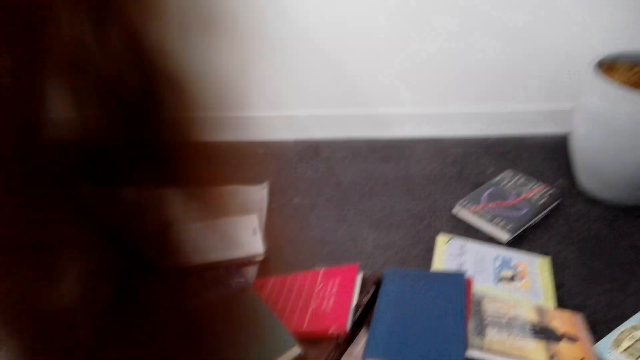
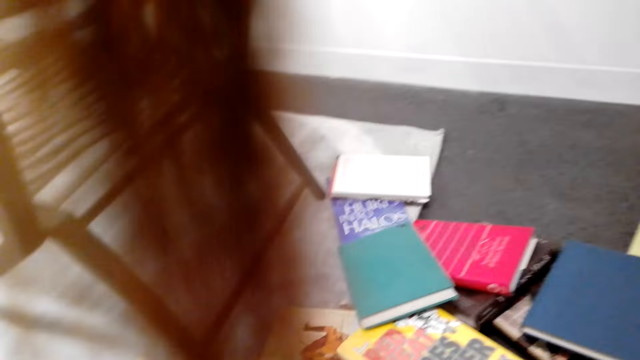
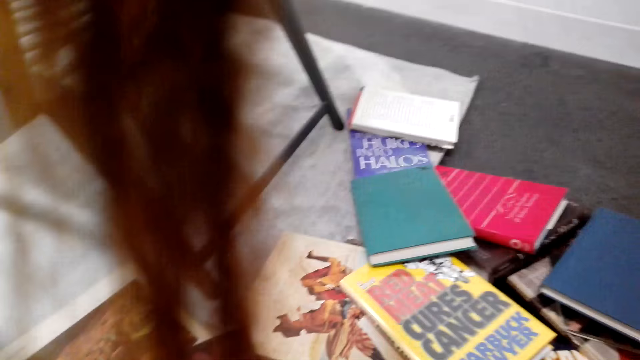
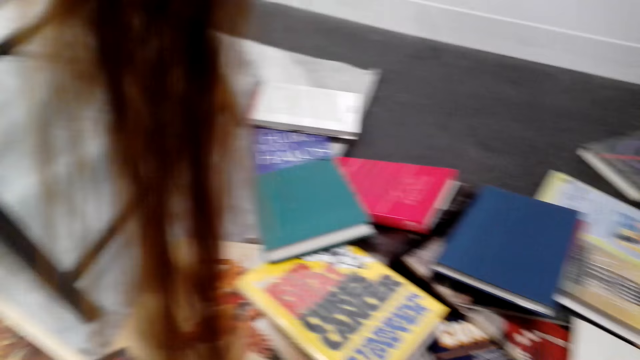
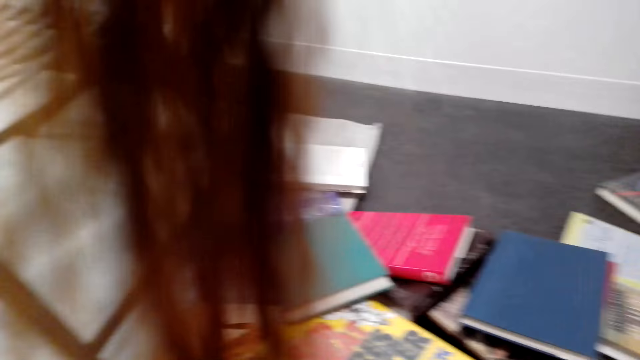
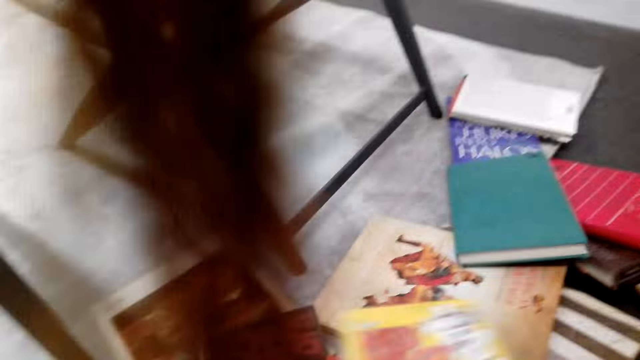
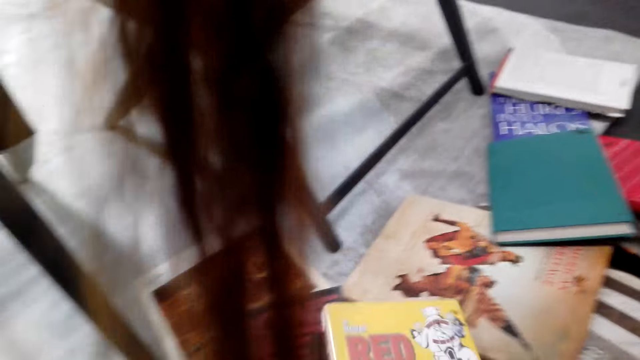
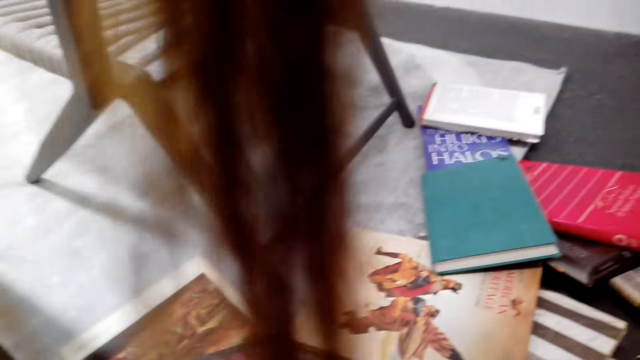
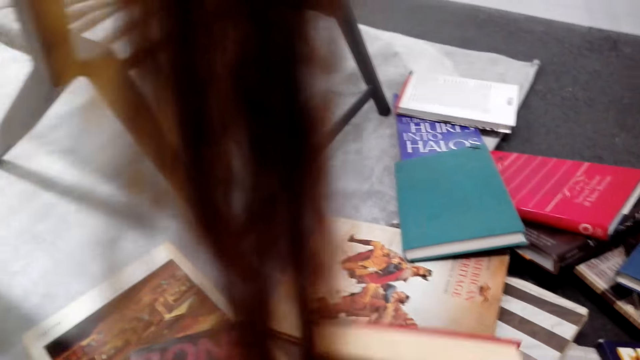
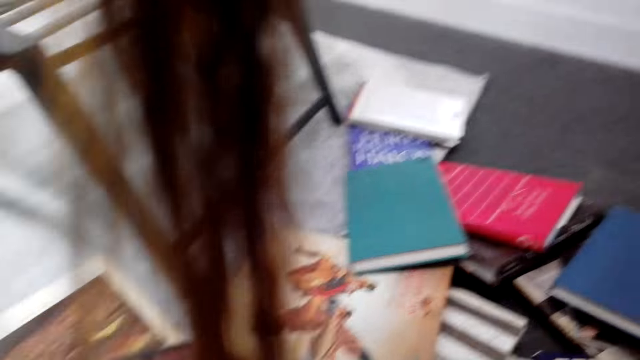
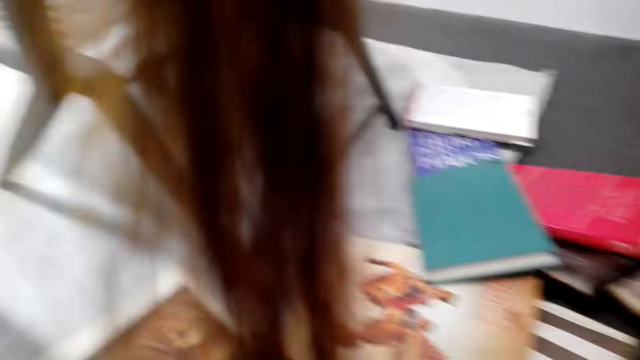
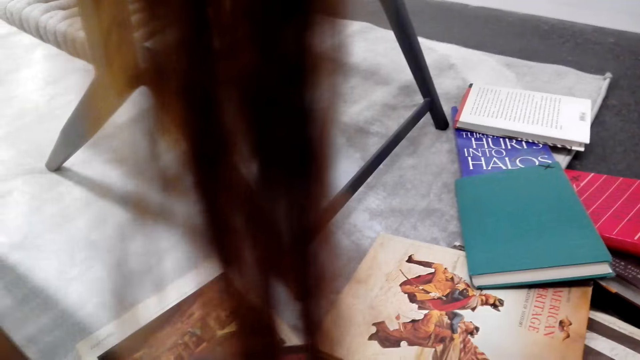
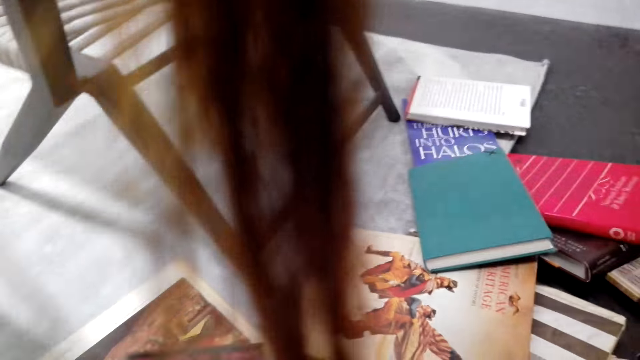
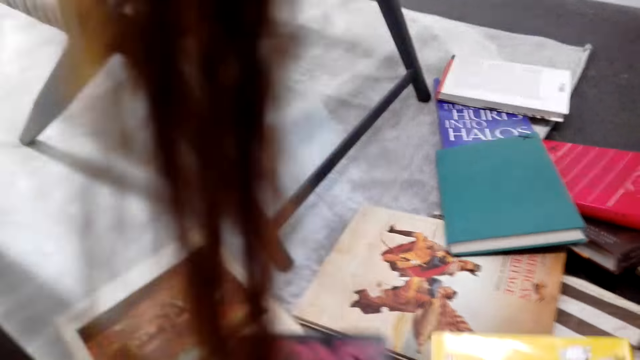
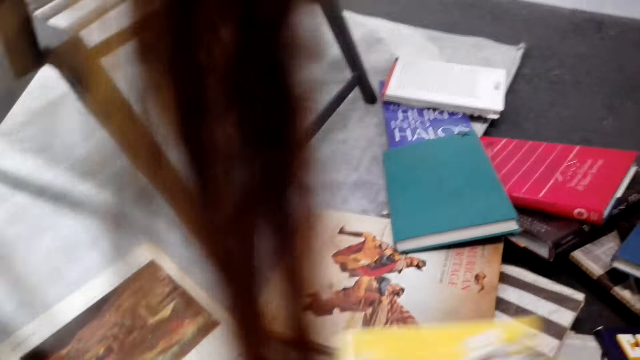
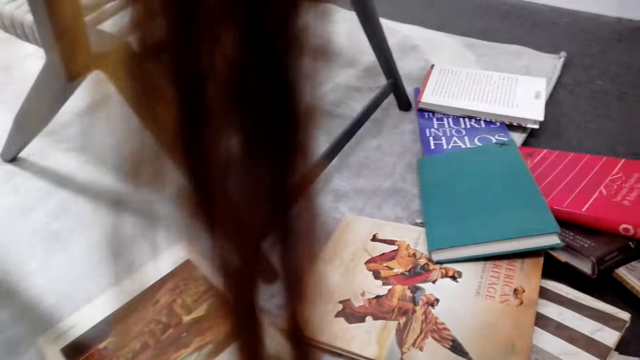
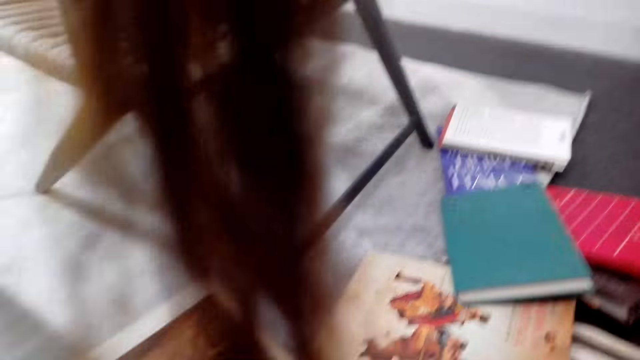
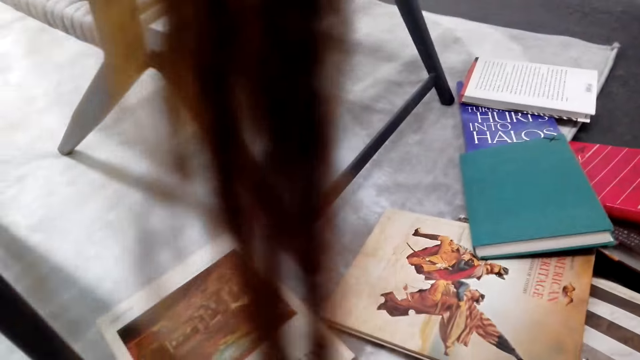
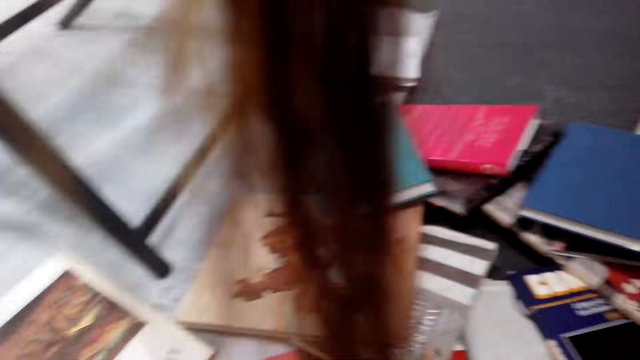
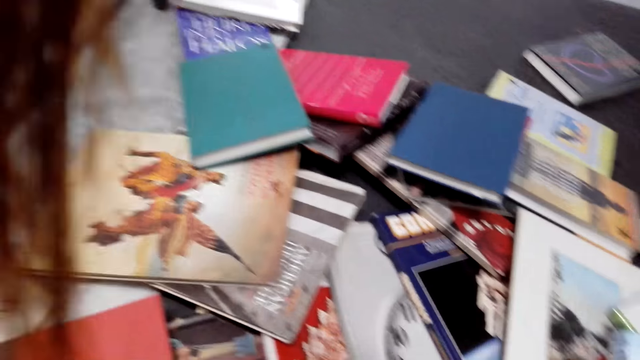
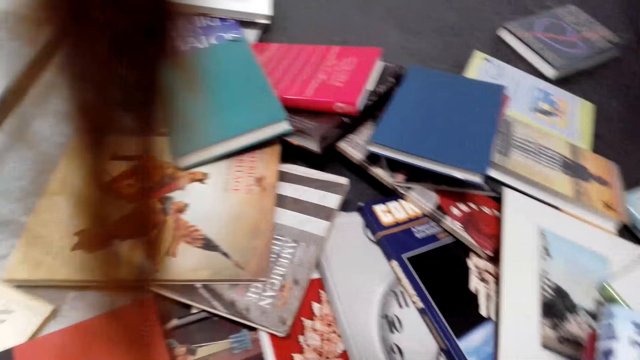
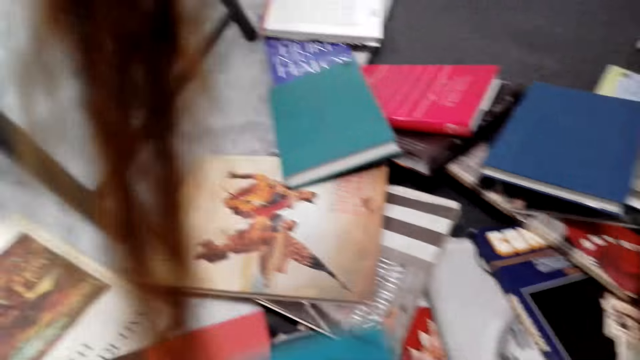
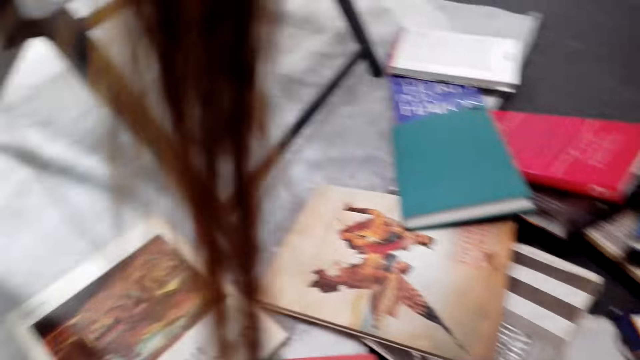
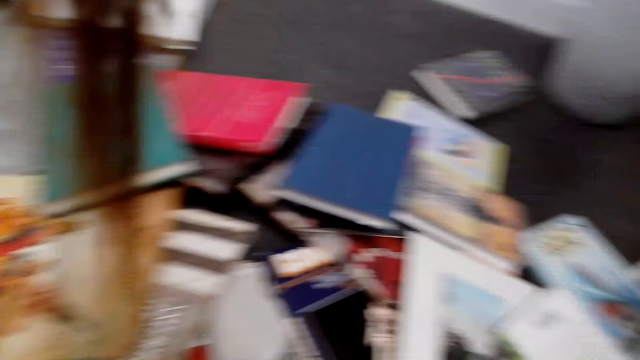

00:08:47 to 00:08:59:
The camera wearer takes the books on the floor. They pick up the books.

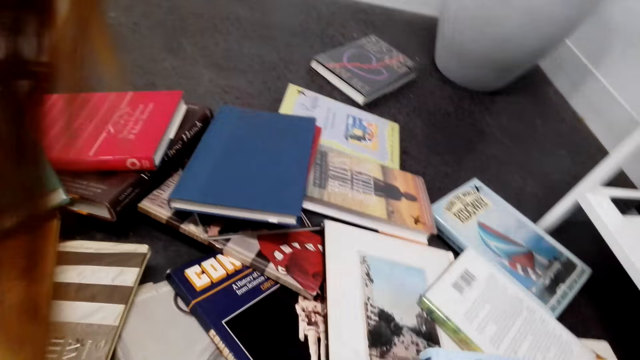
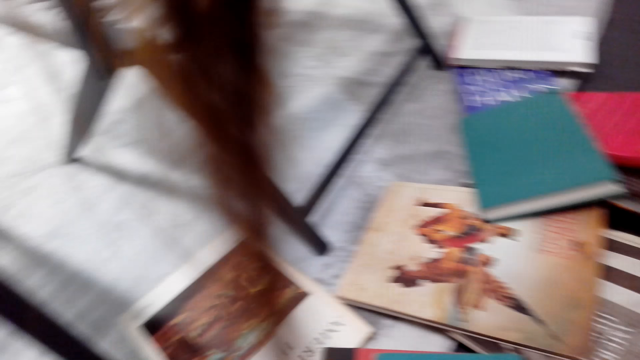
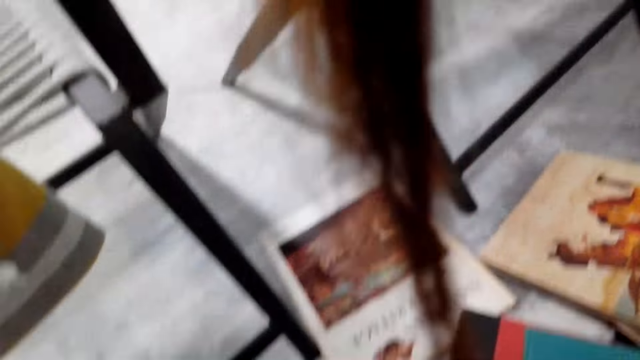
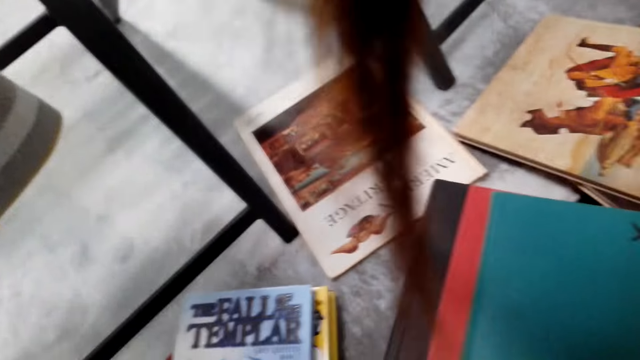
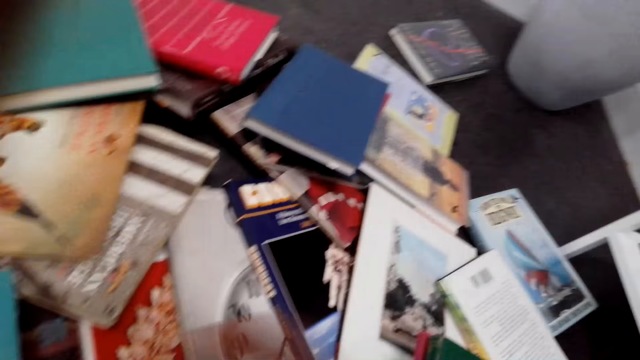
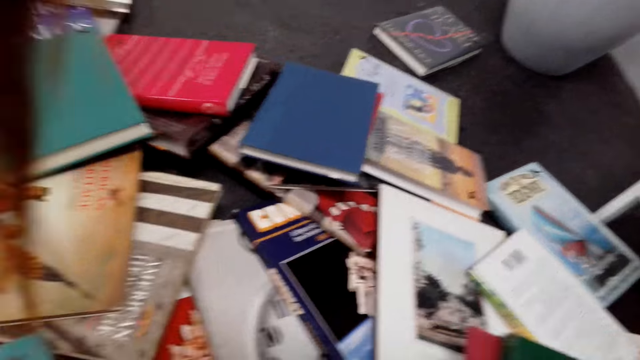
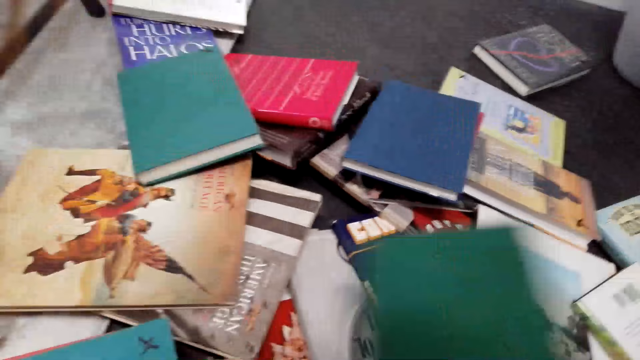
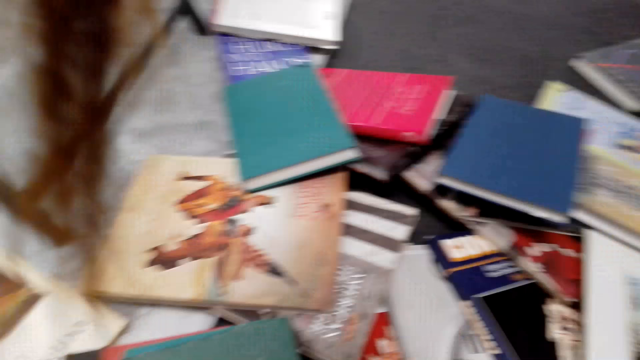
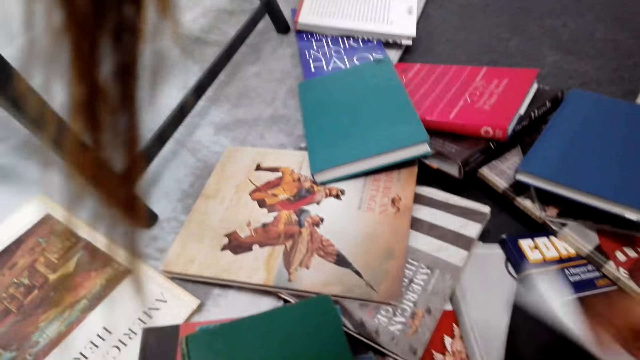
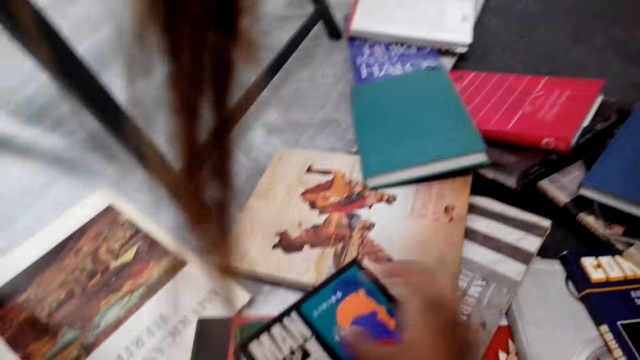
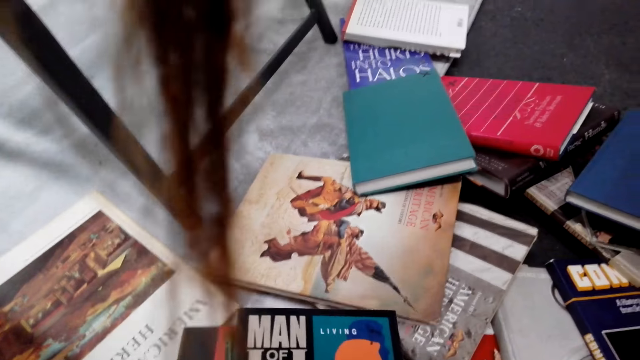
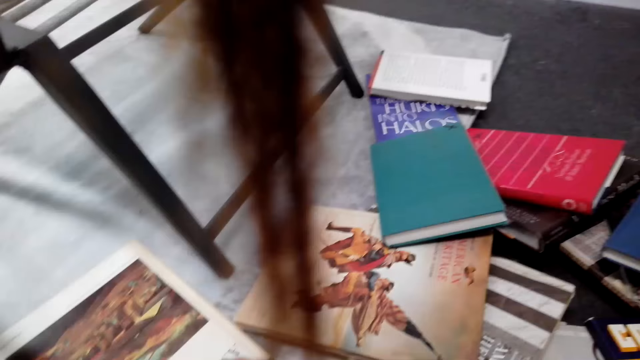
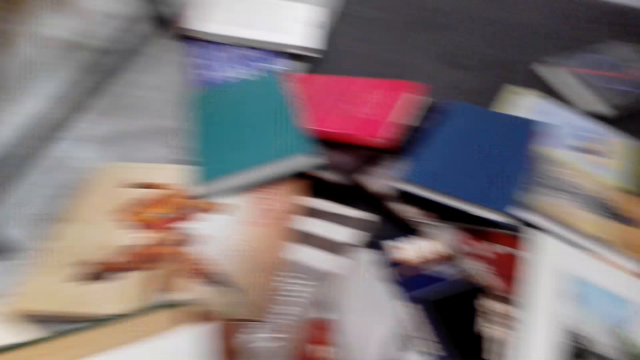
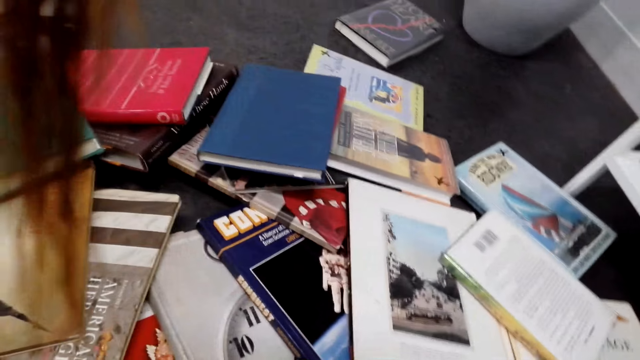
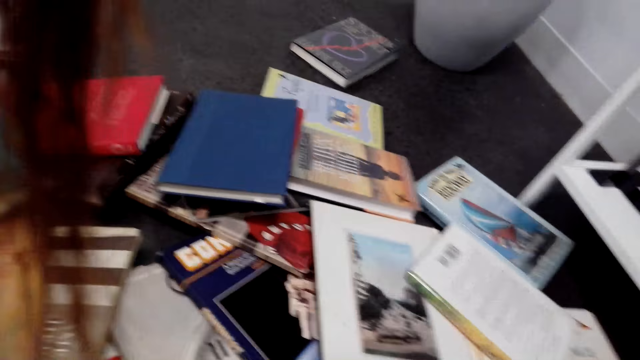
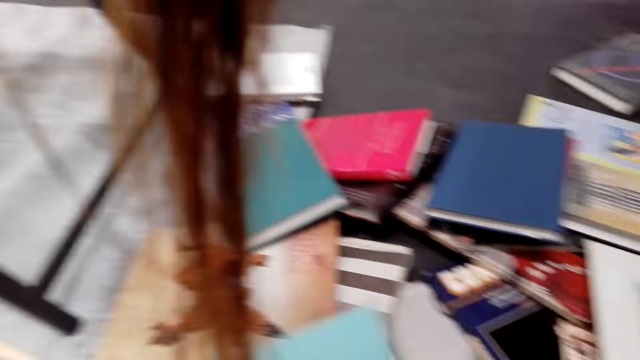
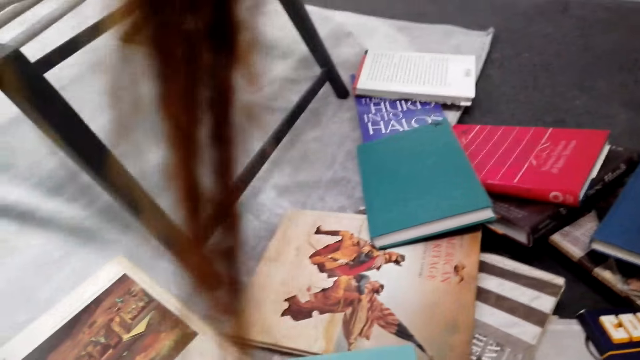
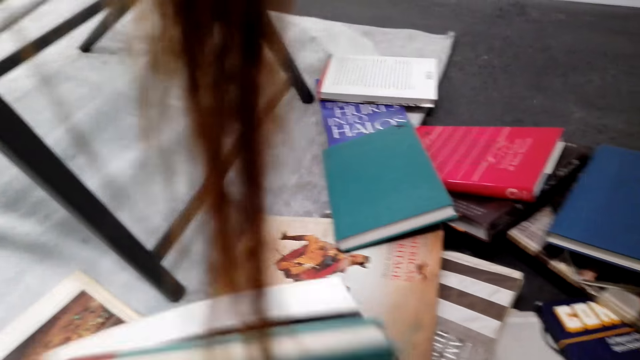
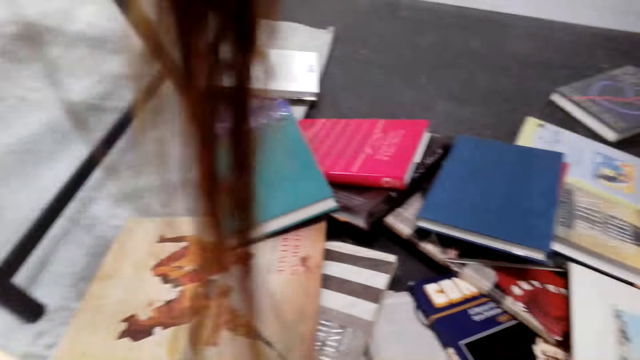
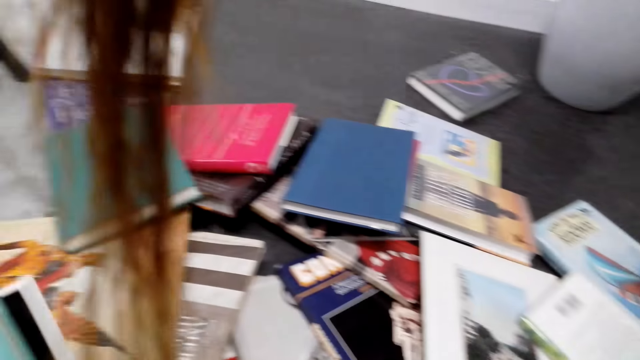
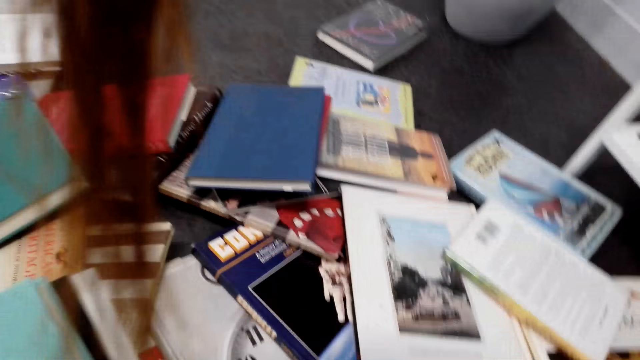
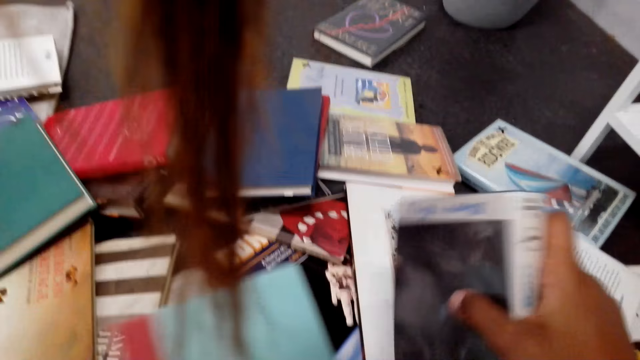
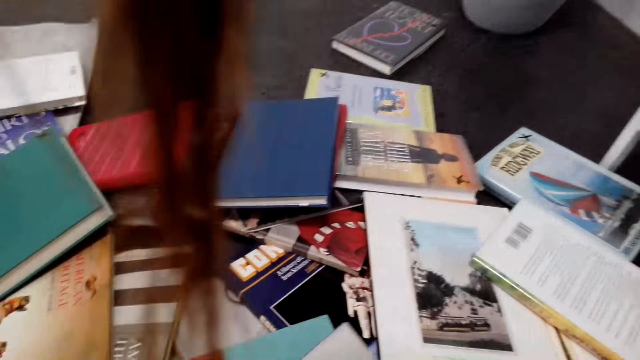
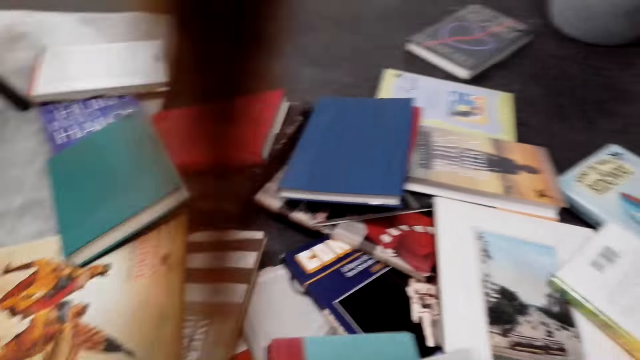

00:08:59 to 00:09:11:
The camera wearer piles the books on hand.
